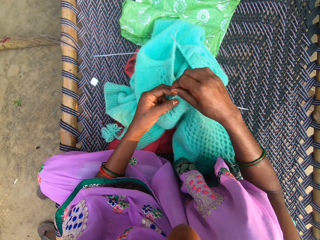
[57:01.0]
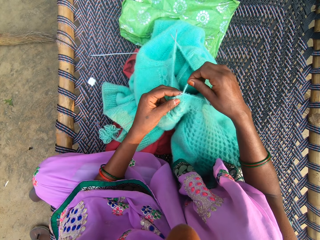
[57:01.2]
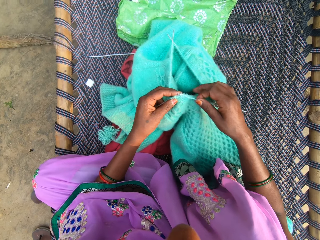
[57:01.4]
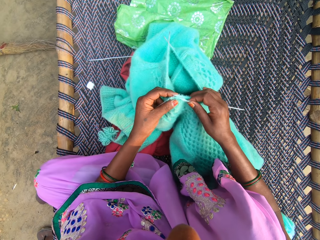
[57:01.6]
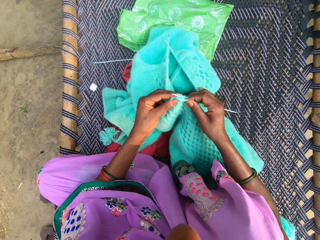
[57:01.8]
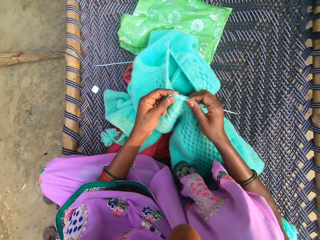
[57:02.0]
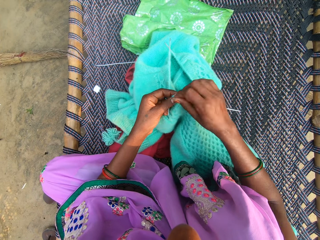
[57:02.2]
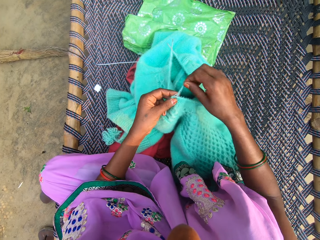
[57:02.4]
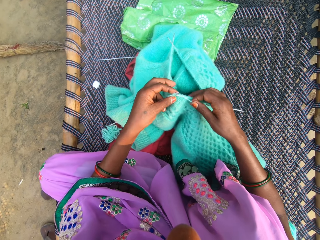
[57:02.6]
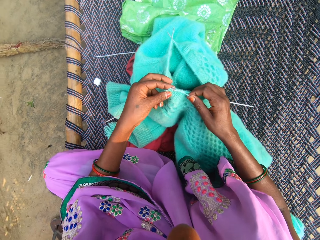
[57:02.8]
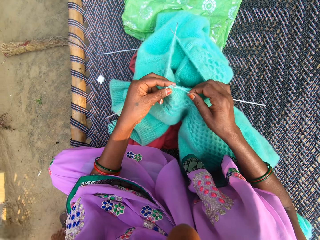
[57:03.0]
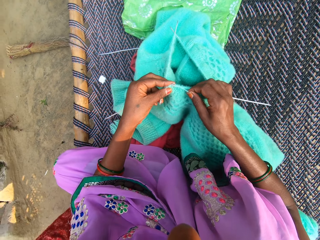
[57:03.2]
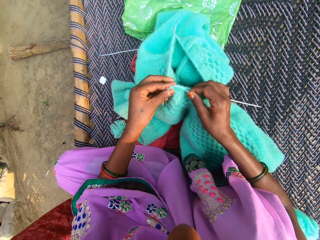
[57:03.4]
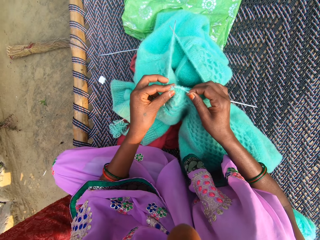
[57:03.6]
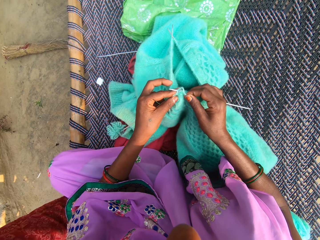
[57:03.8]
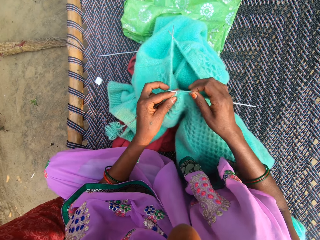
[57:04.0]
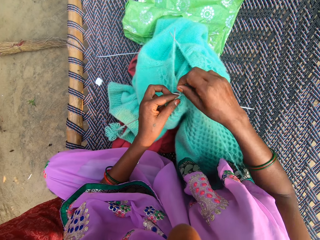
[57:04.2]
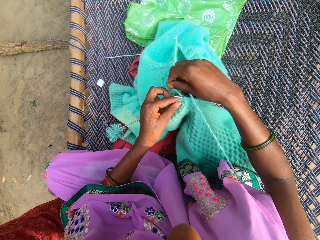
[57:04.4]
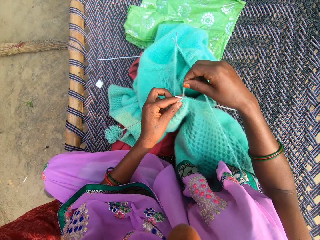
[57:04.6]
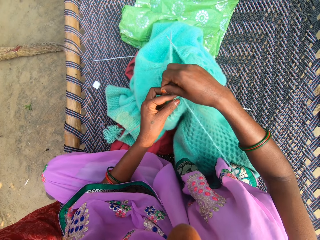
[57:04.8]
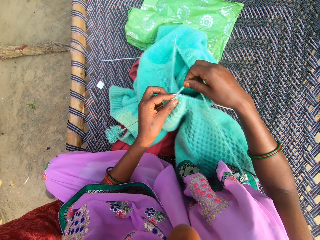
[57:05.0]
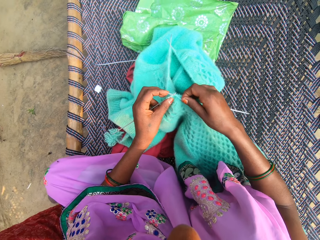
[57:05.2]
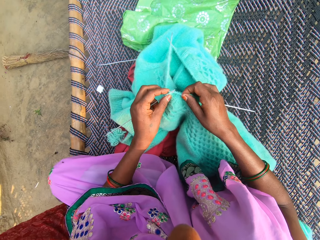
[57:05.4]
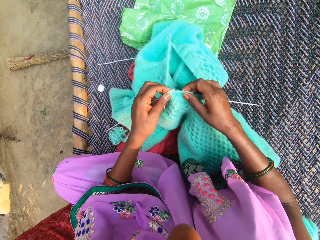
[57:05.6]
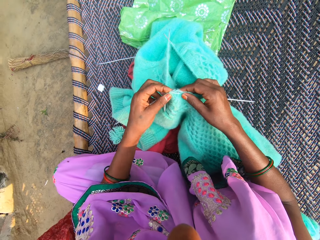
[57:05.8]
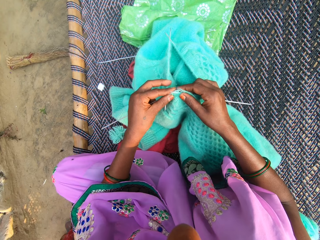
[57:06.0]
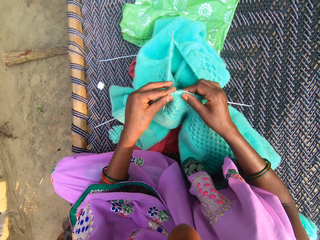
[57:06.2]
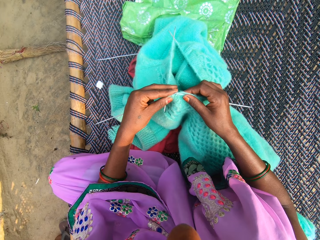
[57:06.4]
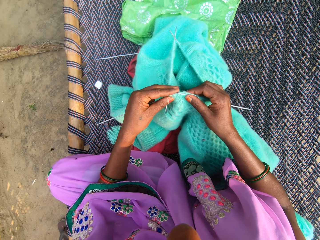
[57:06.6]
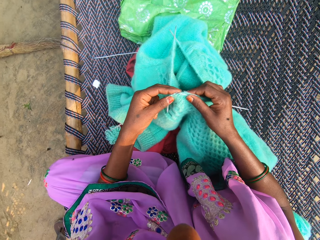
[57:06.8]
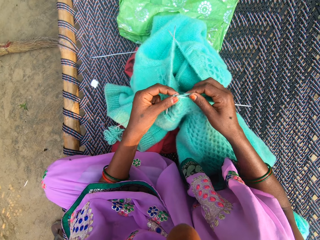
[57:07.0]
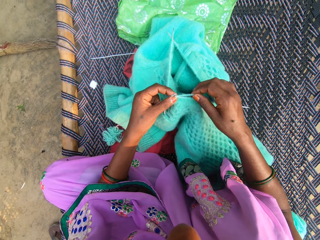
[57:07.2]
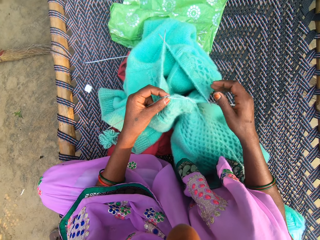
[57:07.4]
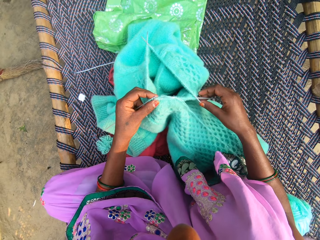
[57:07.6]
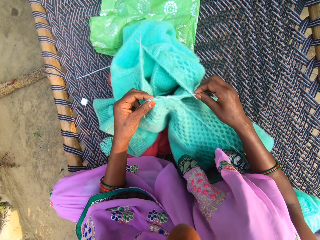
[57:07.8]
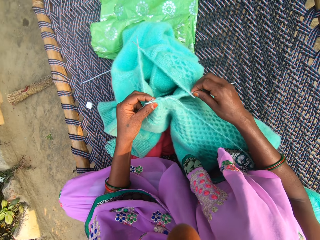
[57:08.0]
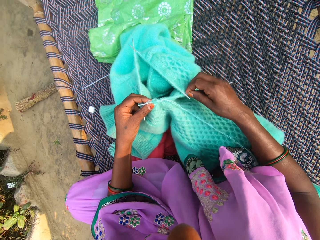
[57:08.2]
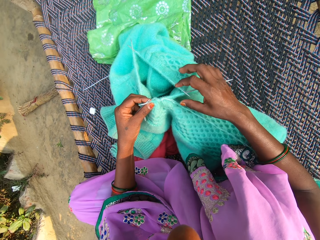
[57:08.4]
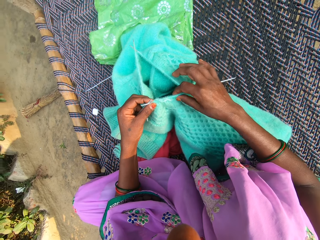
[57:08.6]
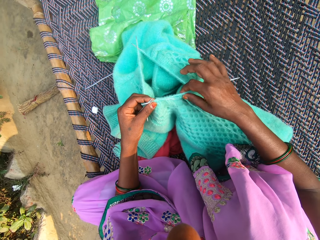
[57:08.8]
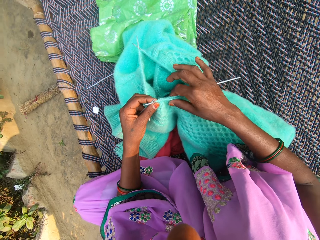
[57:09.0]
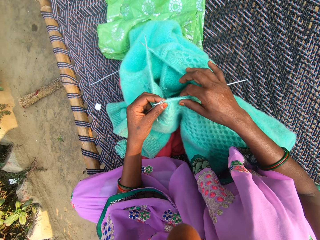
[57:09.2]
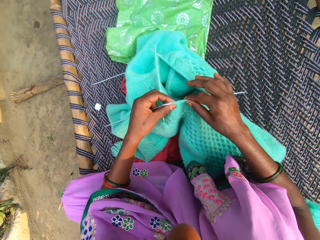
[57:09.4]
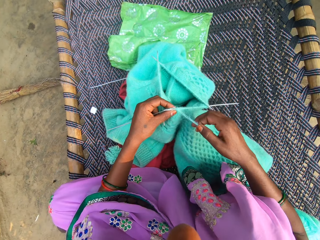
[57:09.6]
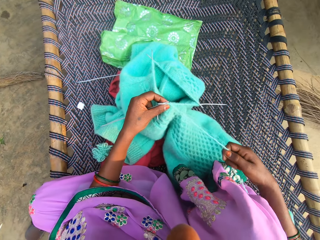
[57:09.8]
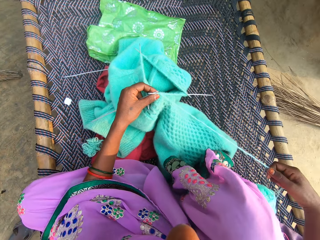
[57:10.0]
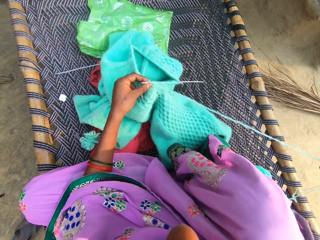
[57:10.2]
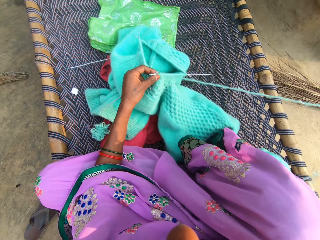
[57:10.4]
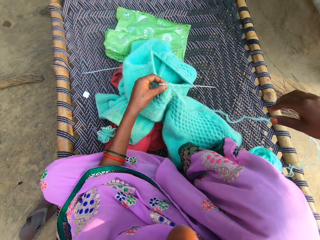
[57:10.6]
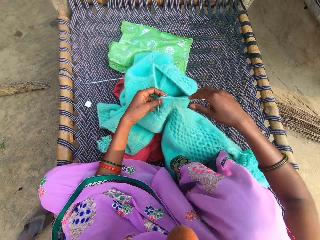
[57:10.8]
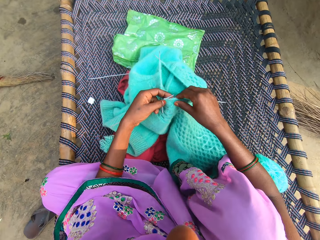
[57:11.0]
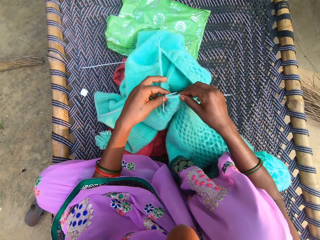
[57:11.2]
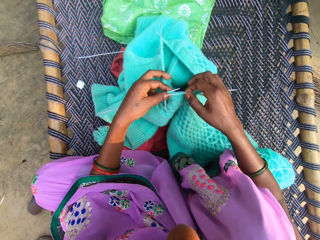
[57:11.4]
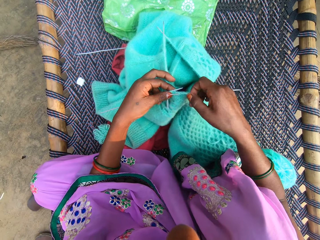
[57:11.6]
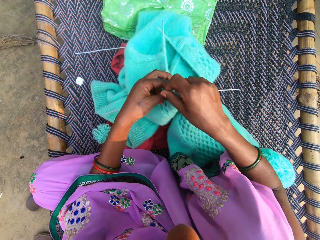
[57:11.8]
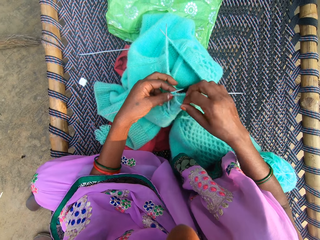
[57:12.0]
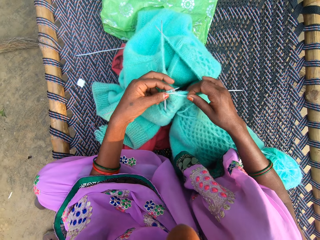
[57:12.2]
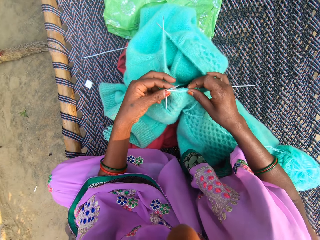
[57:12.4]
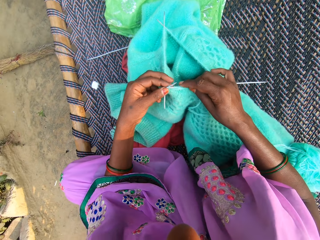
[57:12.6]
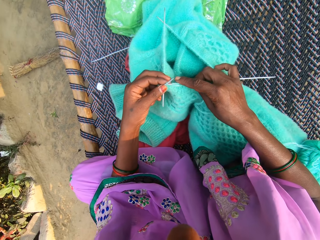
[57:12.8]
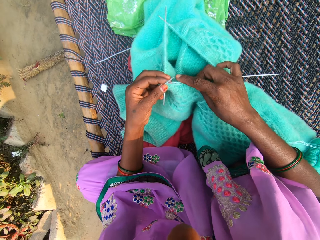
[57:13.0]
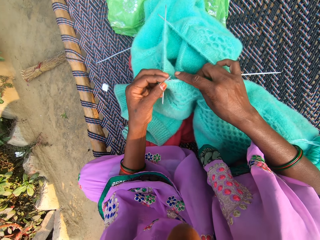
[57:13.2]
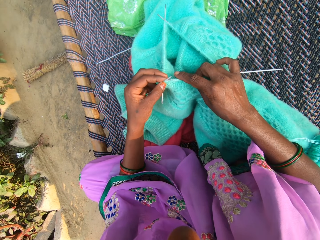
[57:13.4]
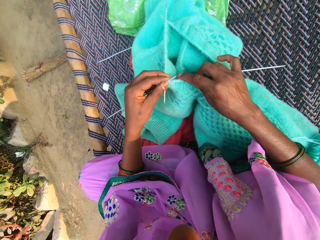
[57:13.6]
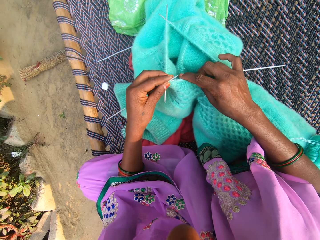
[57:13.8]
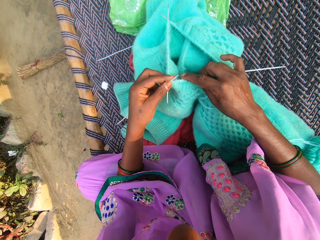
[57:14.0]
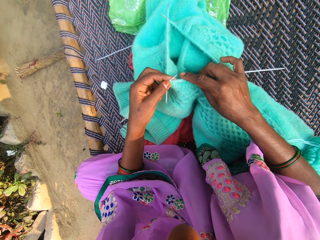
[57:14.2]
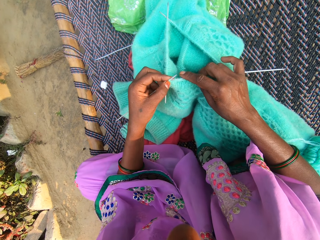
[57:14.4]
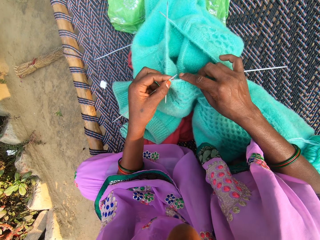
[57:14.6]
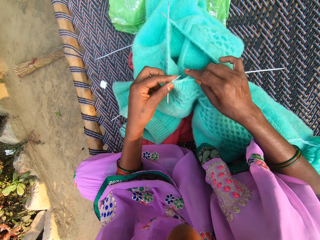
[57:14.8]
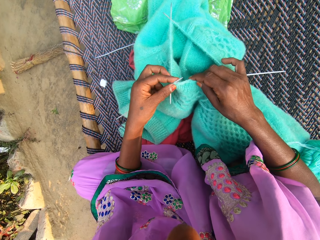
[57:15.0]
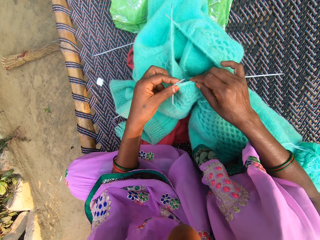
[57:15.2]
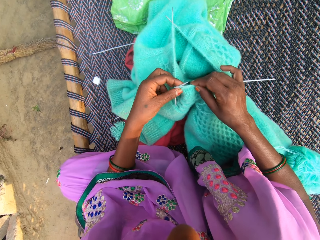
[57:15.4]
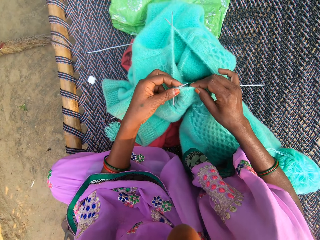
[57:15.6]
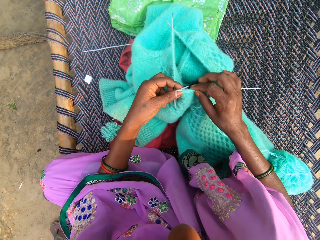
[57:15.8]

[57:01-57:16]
The camera wearer converses with a woman. They adjust the cloth. They pull the thread. They knit the cloth.

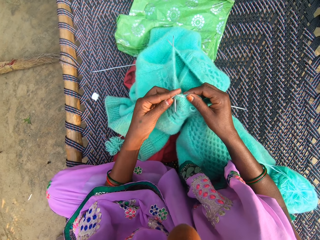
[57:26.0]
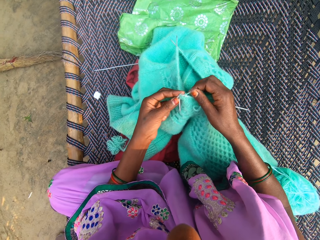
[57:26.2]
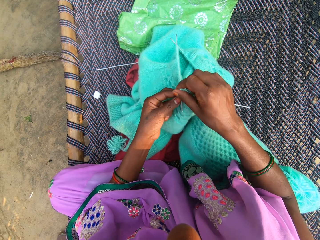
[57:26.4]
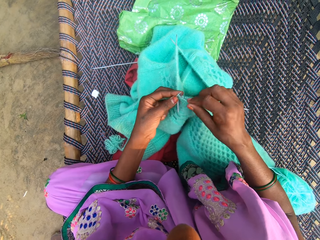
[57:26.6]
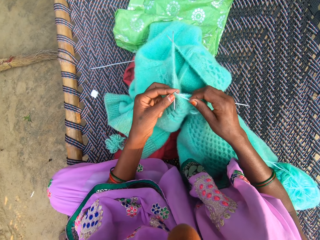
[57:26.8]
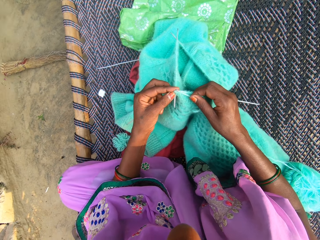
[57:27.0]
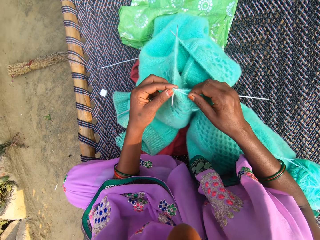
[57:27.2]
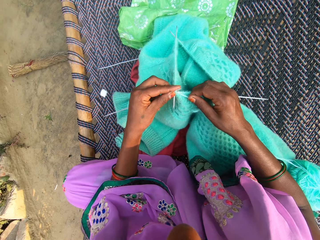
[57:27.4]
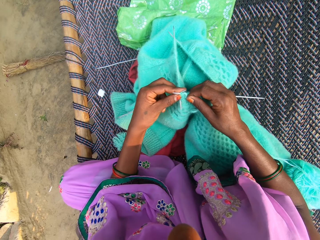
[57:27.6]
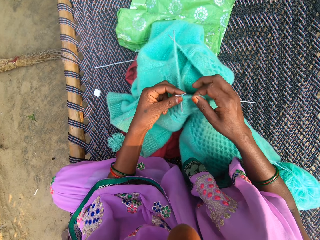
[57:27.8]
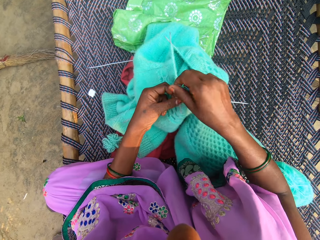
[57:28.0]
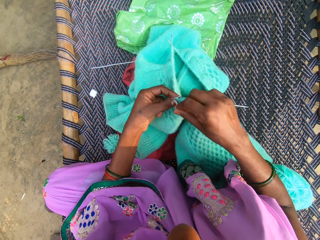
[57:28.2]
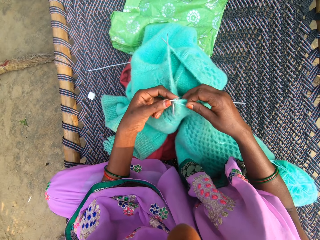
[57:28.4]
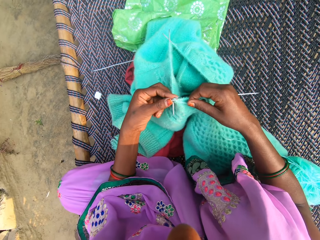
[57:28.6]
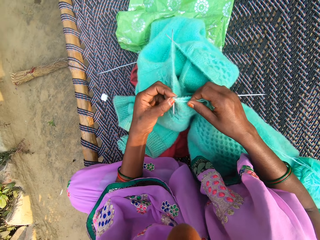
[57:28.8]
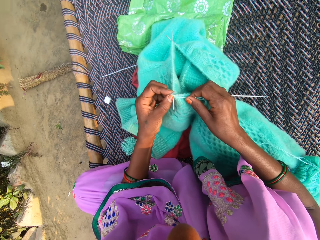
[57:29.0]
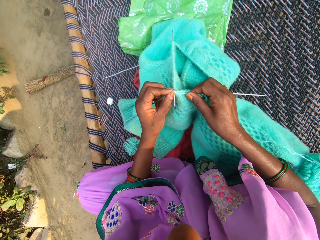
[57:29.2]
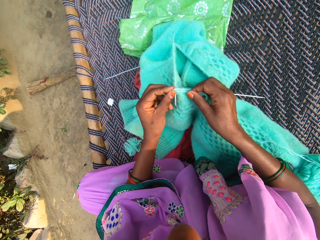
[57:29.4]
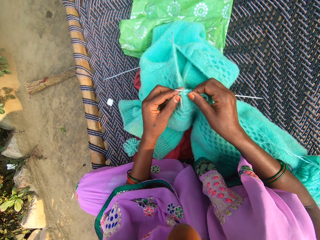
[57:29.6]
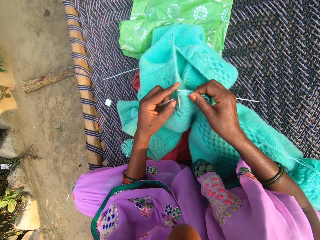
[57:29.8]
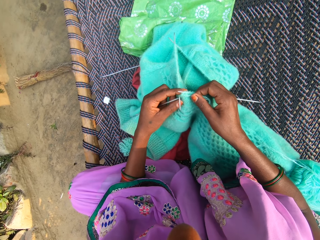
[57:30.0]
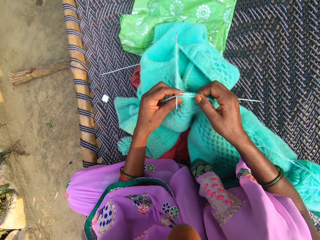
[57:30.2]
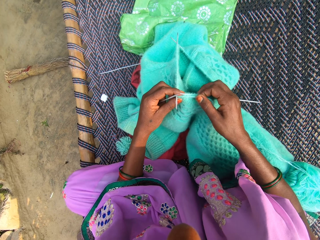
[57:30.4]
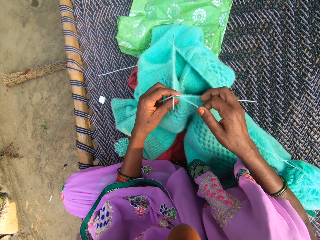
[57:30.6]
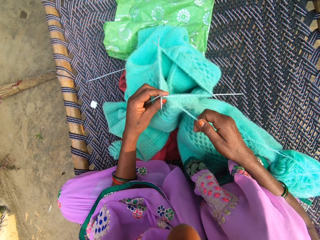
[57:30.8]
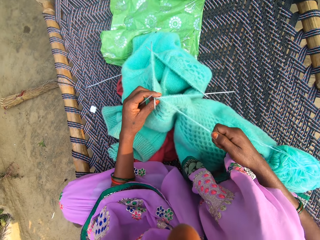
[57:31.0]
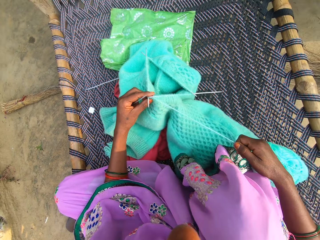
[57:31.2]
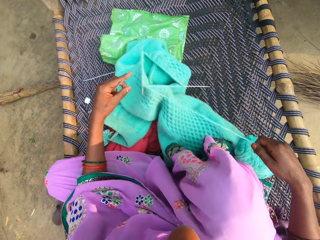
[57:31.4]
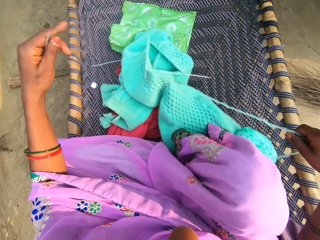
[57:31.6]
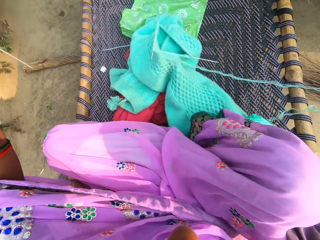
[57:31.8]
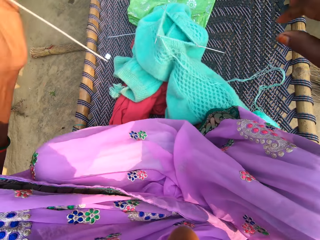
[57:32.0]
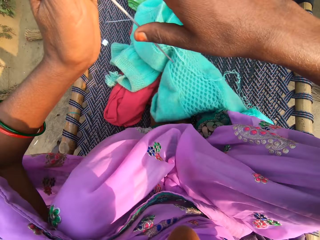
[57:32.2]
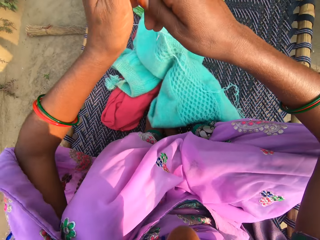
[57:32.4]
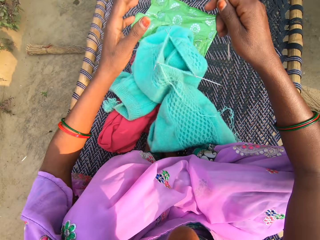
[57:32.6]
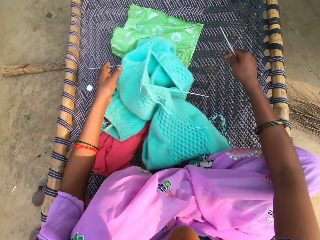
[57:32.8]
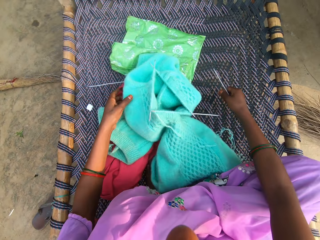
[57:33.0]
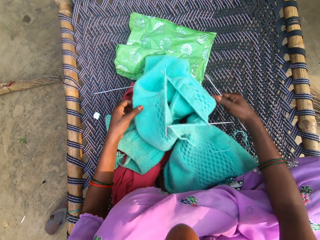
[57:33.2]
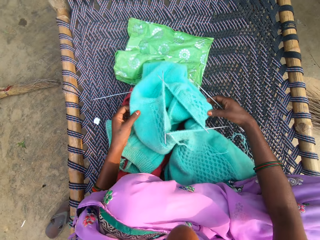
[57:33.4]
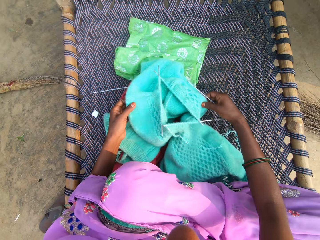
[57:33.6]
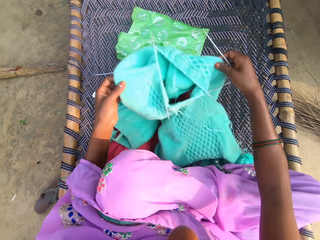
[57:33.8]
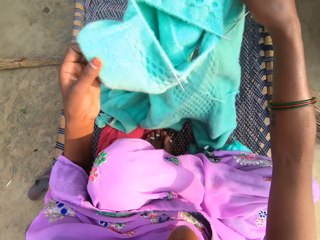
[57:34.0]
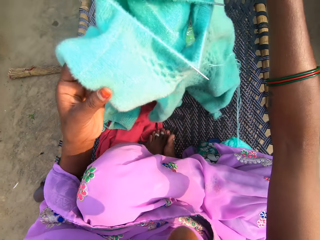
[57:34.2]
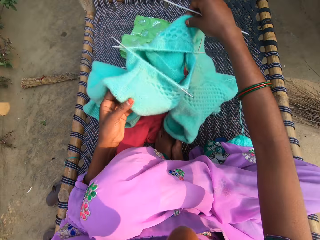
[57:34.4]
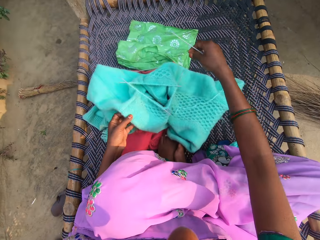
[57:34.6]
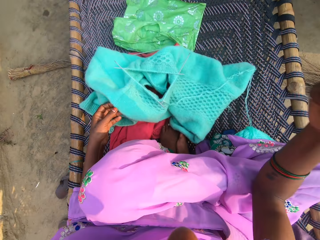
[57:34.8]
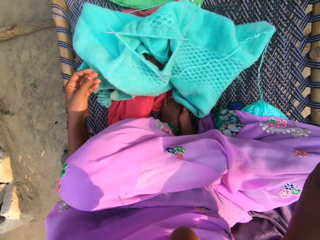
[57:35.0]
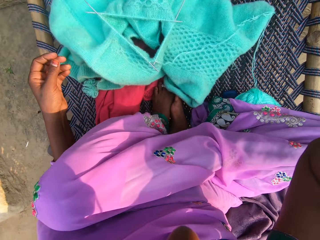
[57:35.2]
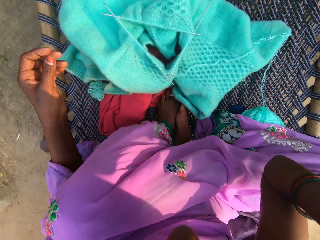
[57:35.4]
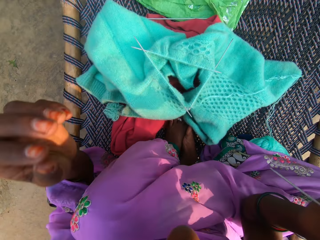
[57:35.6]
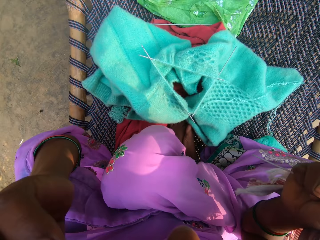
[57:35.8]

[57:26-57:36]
The camera wearer pulls the thread. They change the knitting needle to the other hand. They lift the cloth. They adjust the fabric on the mat. They put the cloth on the woven mat. They lift a hand.
